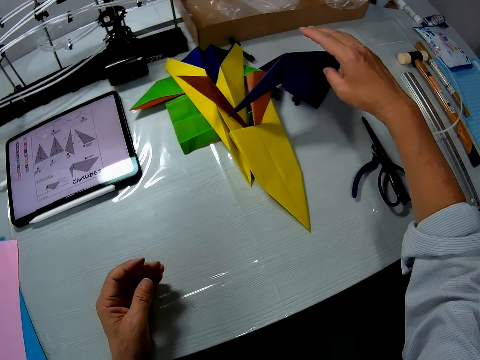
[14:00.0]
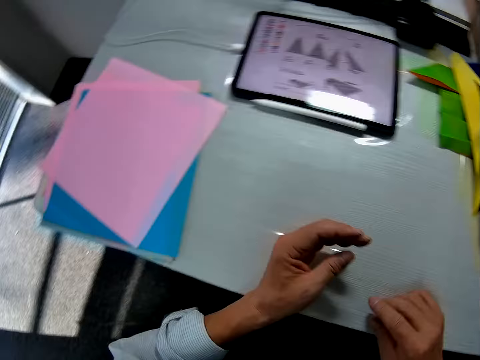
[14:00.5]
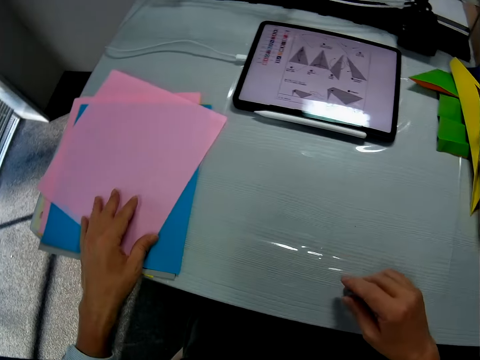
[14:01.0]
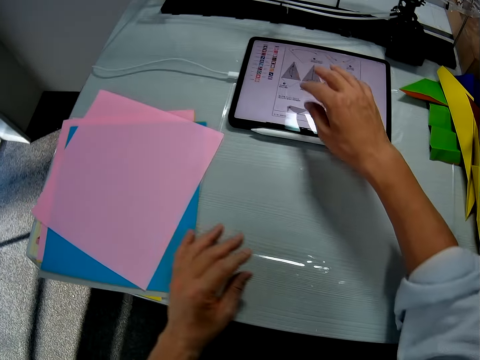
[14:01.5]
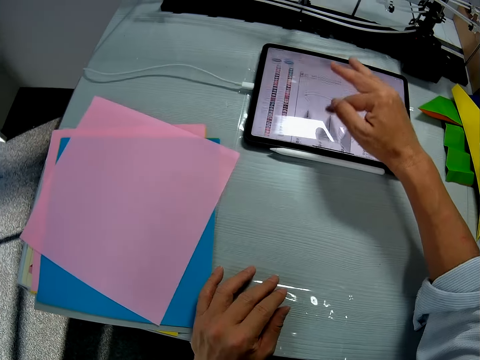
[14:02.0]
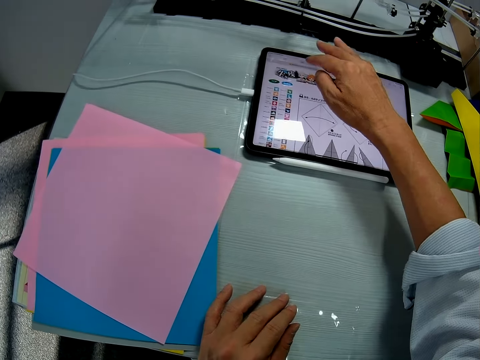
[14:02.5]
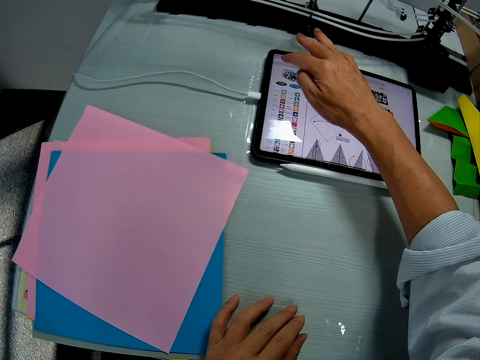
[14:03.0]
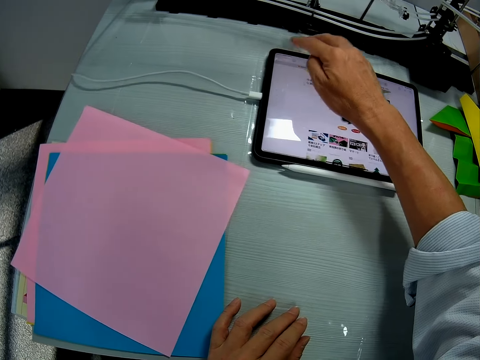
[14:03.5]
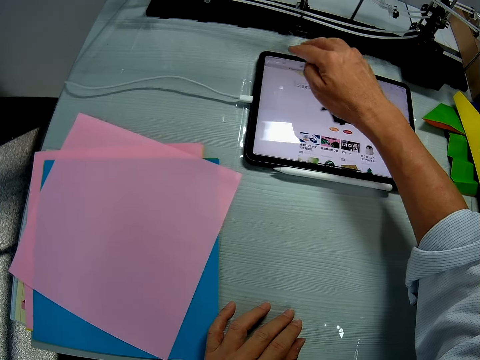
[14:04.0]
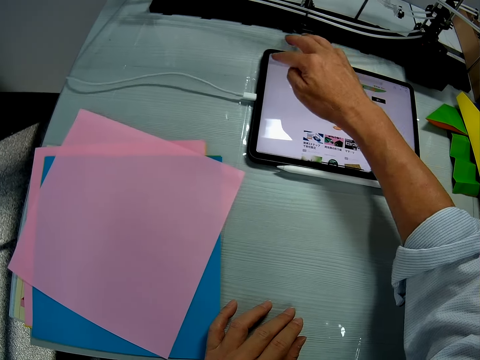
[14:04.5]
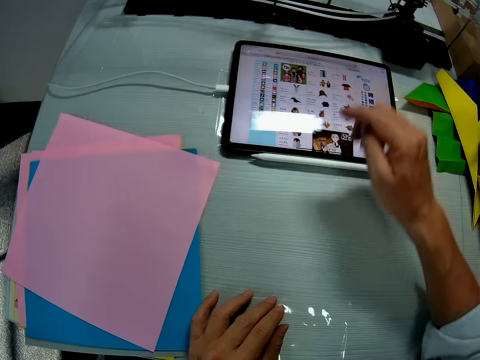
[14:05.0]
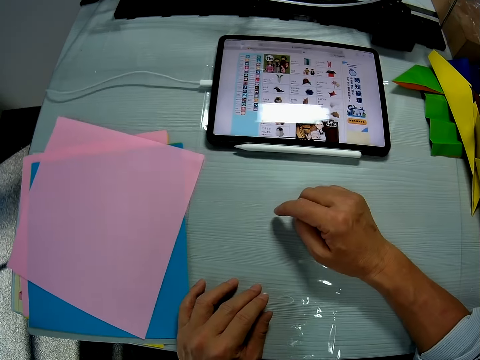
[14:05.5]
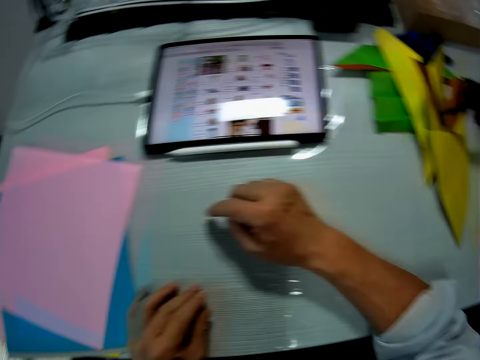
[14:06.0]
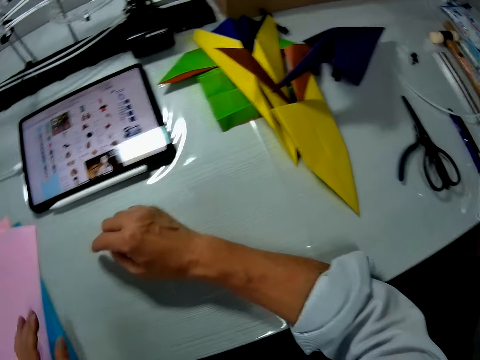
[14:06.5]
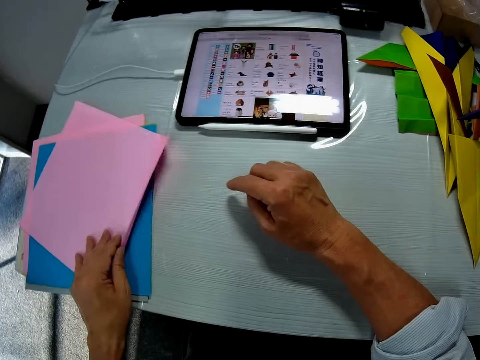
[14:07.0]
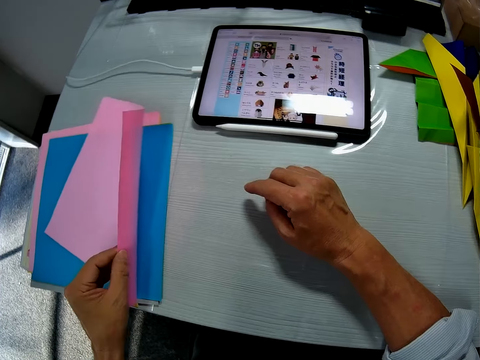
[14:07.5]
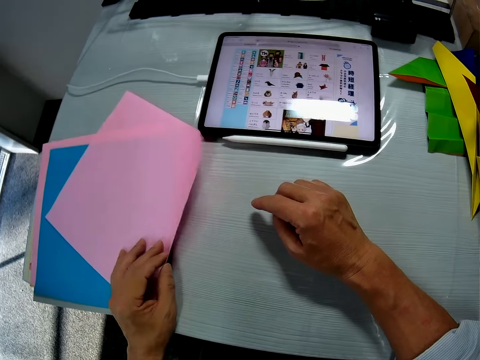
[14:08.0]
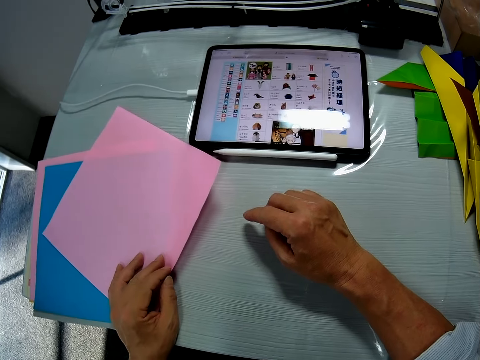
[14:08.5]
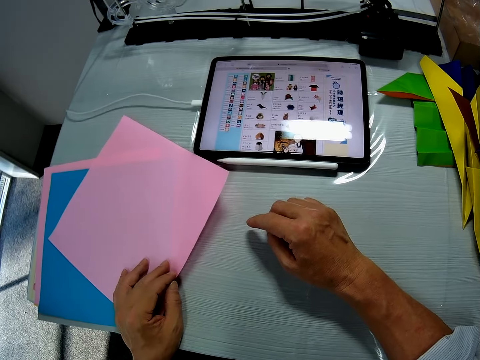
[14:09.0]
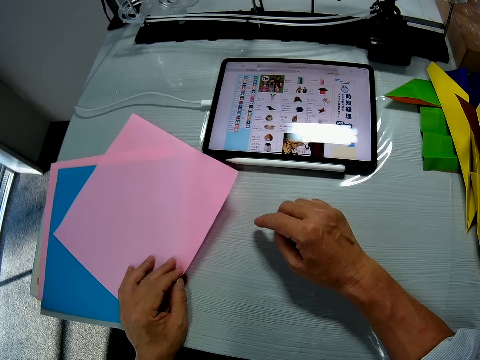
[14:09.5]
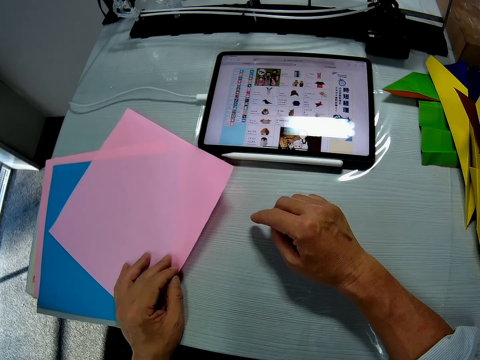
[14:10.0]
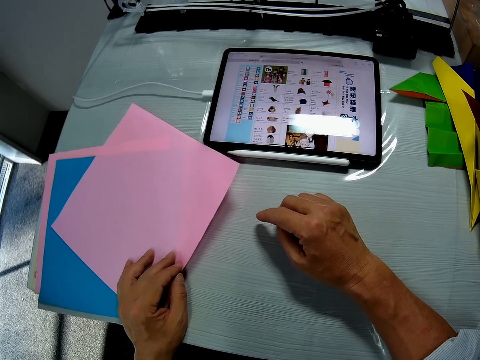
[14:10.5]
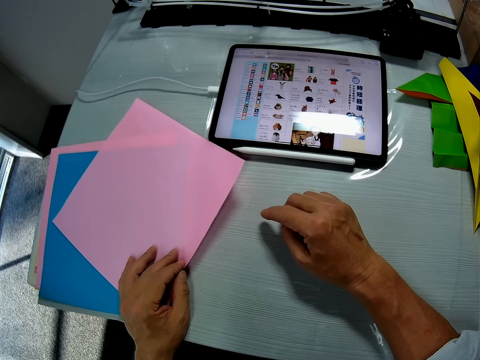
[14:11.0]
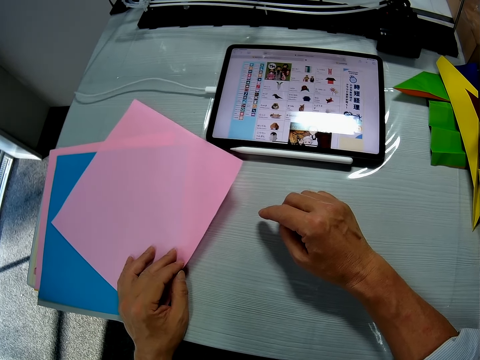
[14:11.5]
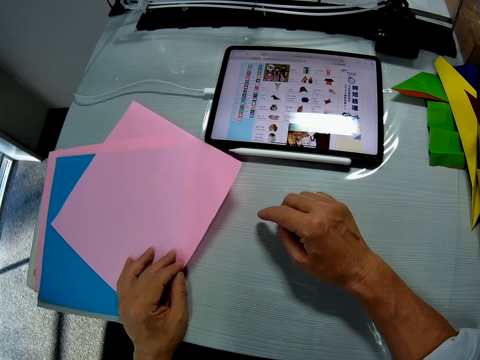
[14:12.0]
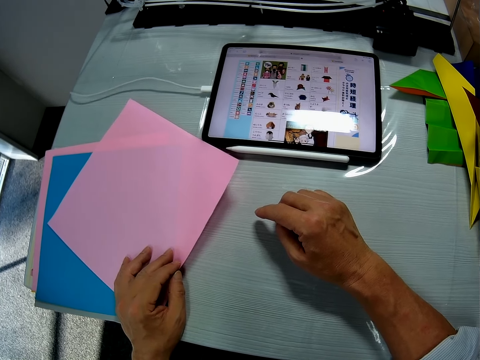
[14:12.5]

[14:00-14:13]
The camera wearer rests hands on the table. He touches a paper on the table with his left hand. He swipes the tablet with his right hand. He holds the paper on the table with his left hand. He takes a pink paper on the table.

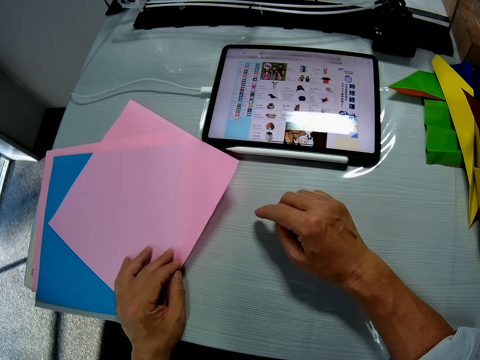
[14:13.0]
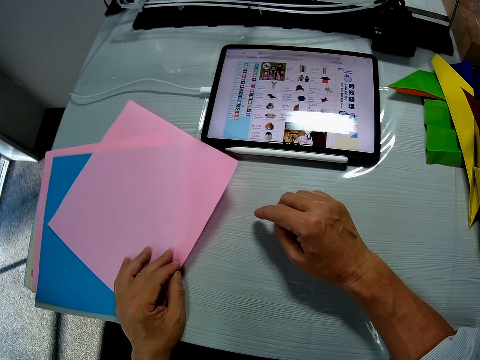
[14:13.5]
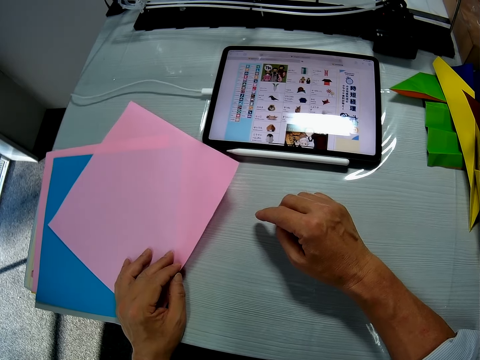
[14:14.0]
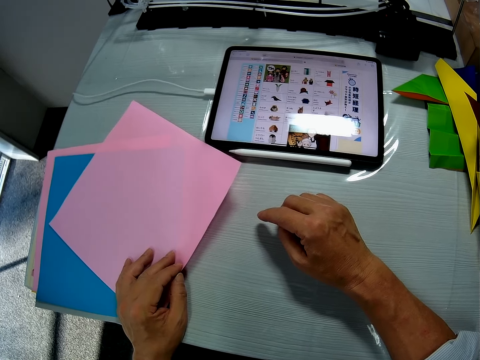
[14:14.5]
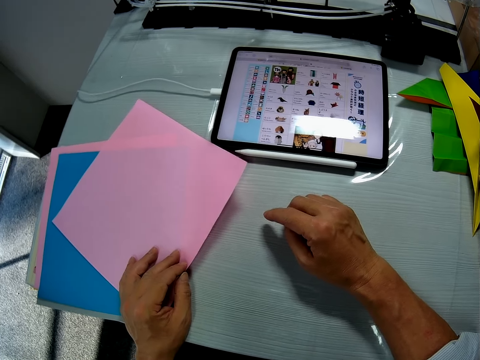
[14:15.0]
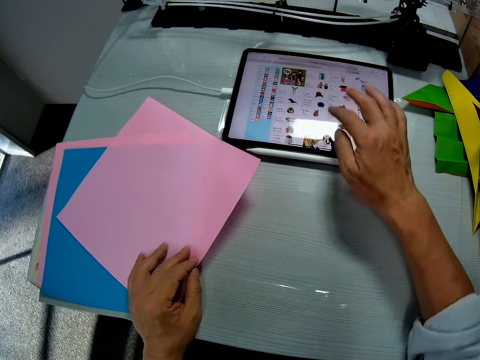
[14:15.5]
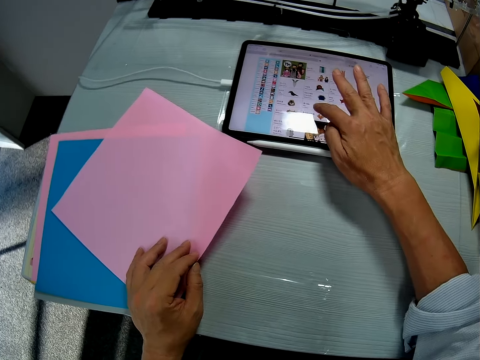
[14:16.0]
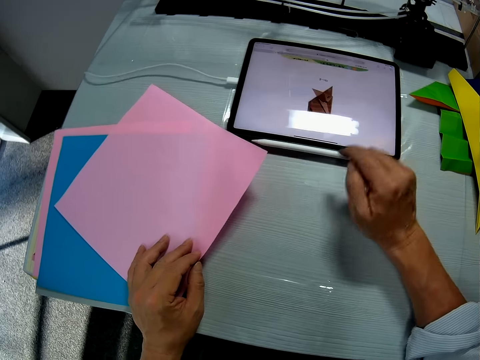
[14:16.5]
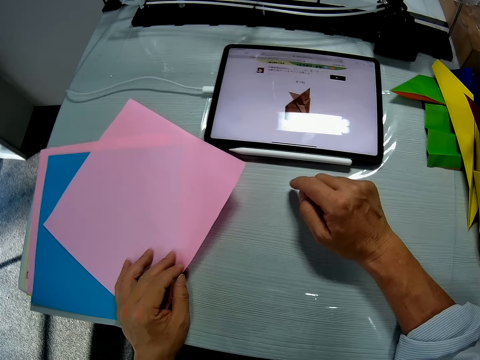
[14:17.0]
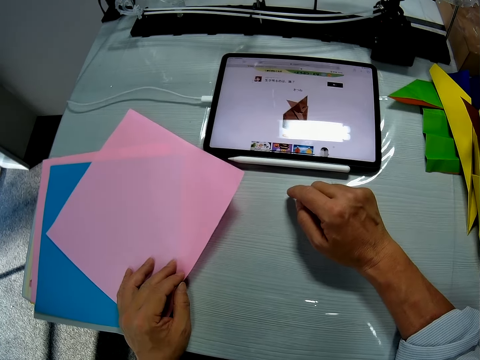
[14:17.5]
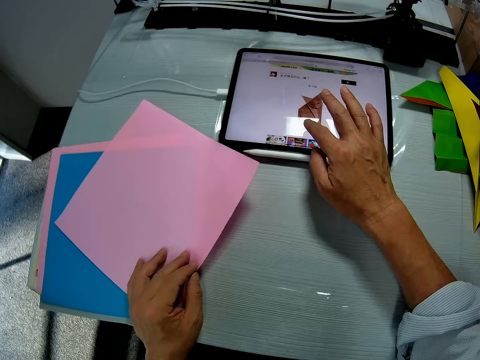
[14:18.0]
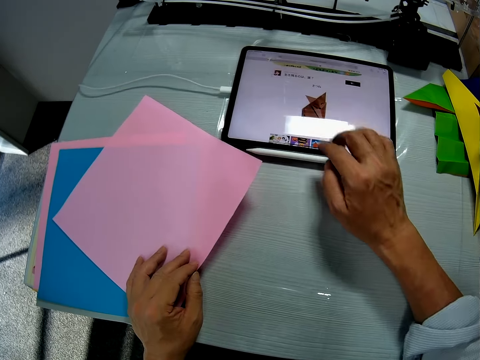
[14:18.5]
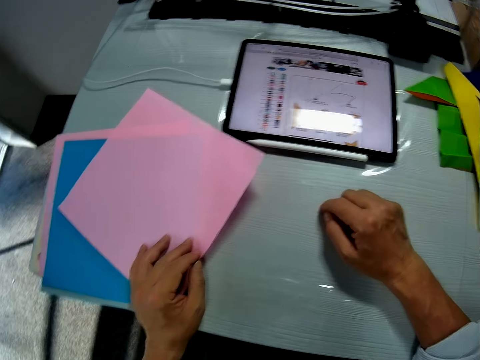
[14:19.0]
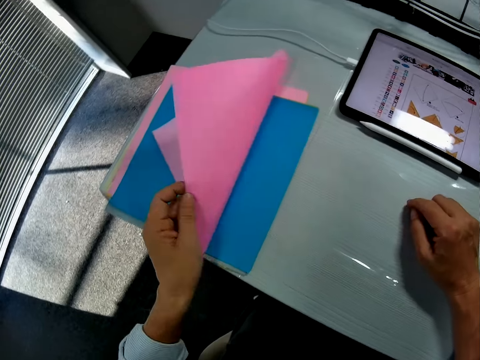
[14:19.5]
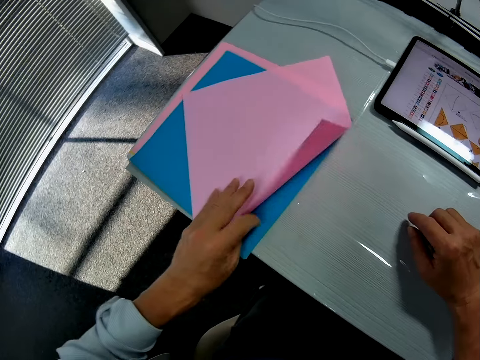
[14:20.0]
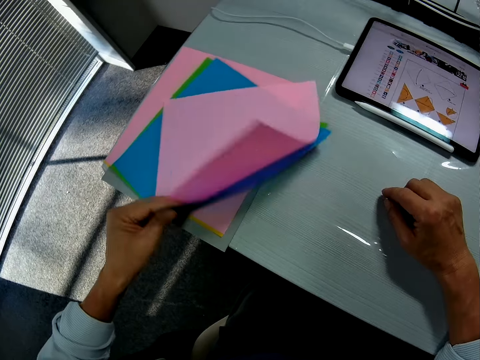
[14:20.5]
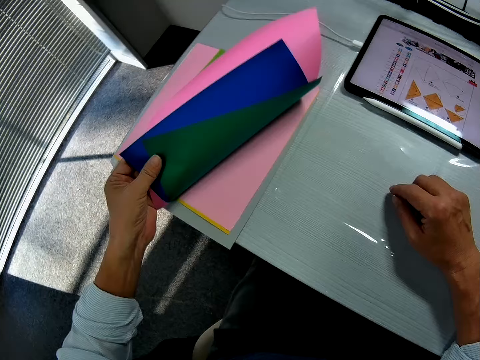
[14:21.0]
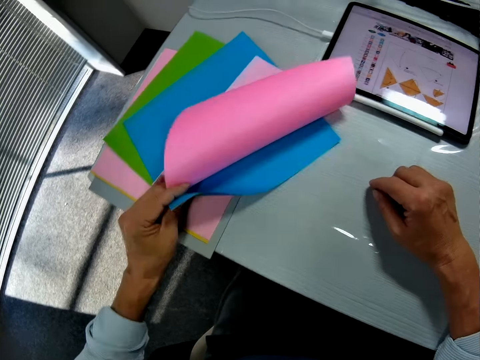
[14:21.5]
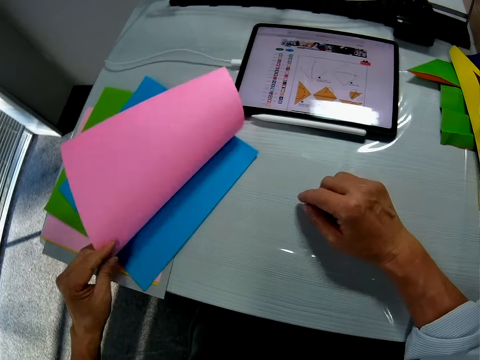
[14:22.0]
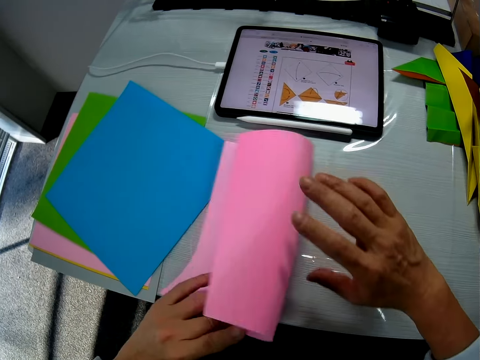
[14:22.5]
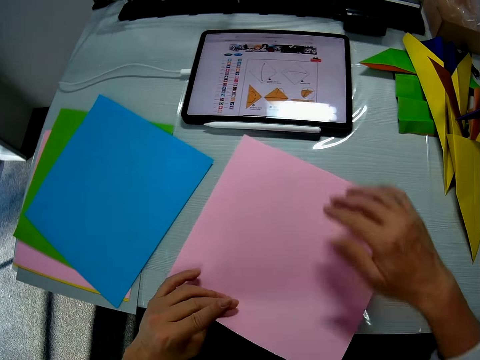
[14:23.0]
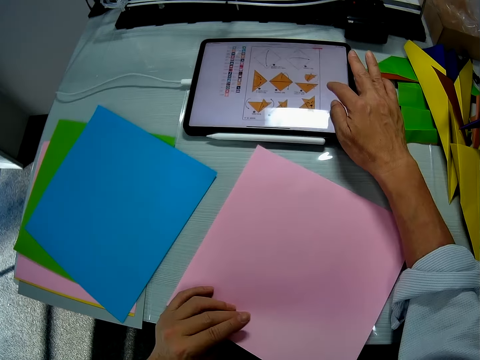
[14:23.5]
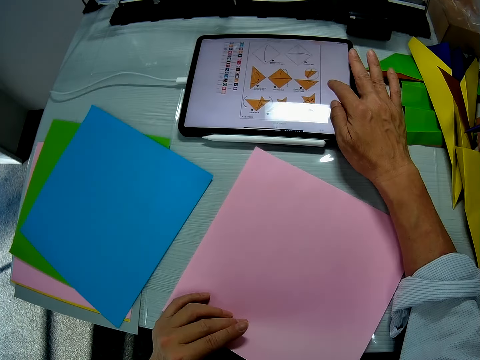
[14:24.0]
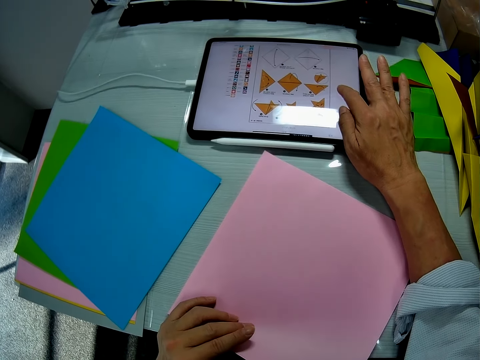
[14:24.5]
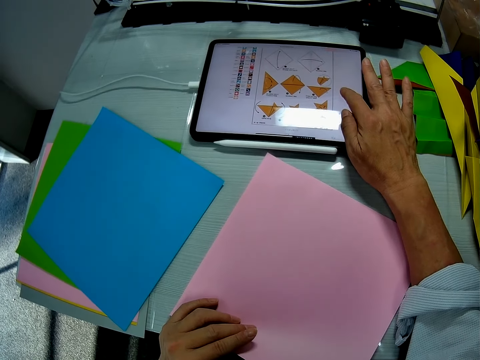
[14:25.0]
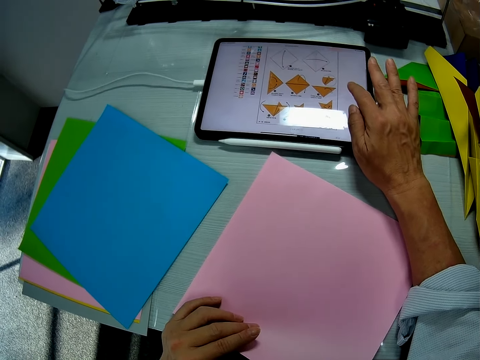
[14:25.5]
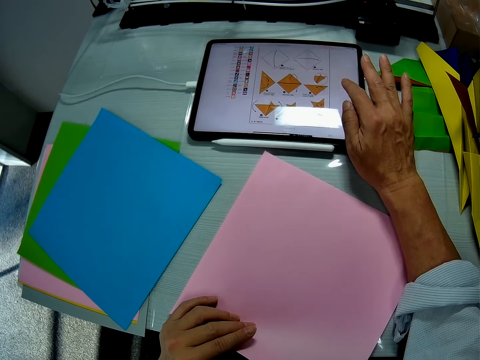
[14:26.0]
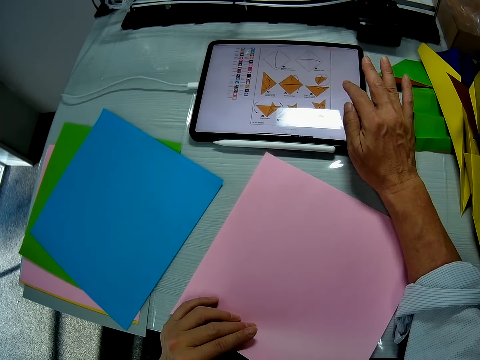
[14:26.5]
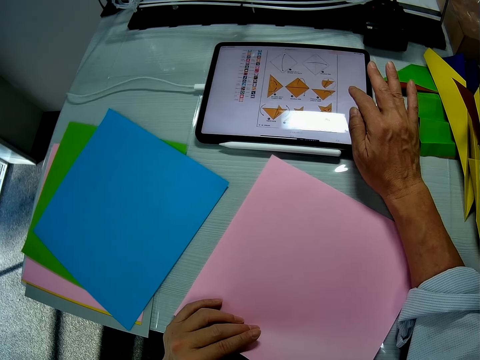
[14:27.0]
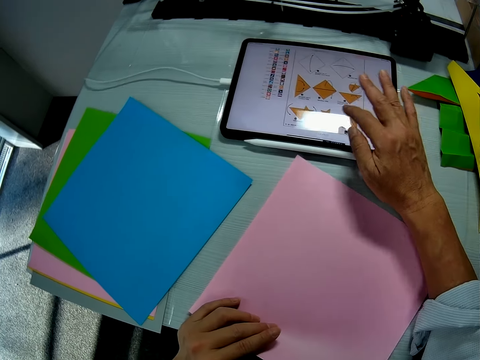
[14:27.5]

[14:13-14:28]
The camera wearer clicks on the tablet with his right hand. He swipes the iPad on the table. He holds the paper on the table. He swipes the iPad on the table. He lifts the paper on the table with his left hand. He flips the papers on the table. He lifts a blue paper on the table with his left hand. He takes the pink paper. He puts the paper on the table. He swipes the tablet on the table with his right hand.
